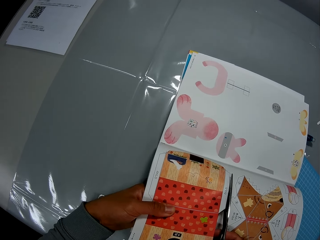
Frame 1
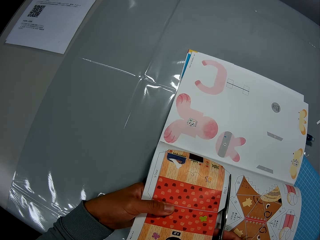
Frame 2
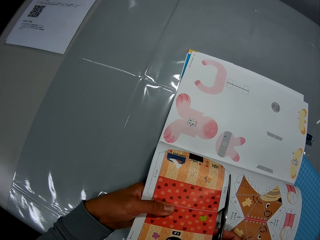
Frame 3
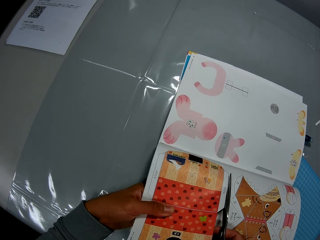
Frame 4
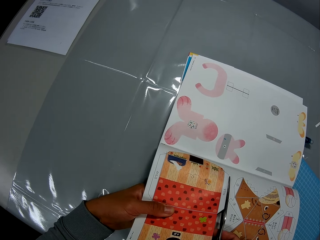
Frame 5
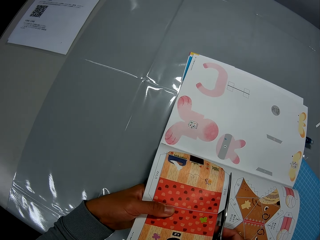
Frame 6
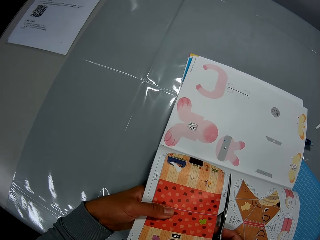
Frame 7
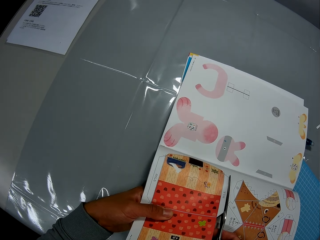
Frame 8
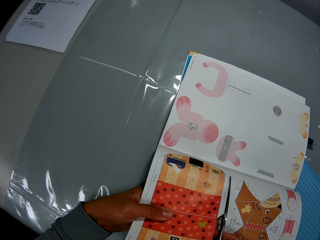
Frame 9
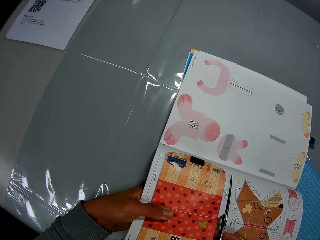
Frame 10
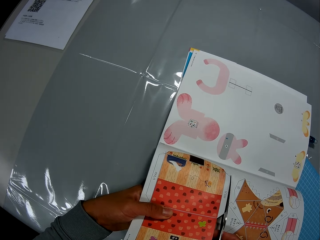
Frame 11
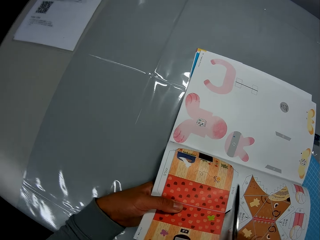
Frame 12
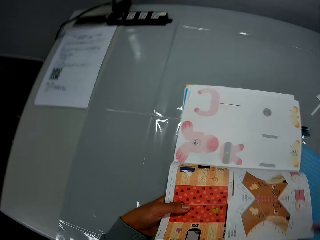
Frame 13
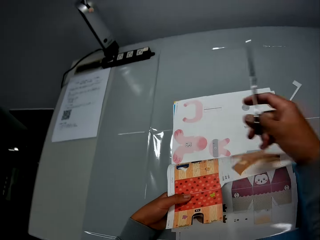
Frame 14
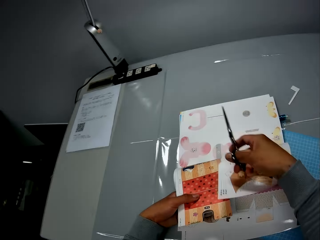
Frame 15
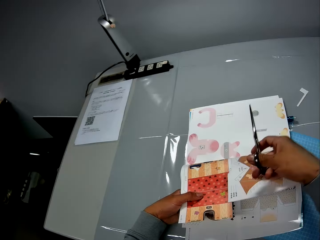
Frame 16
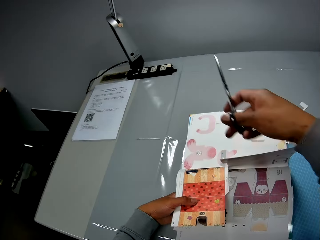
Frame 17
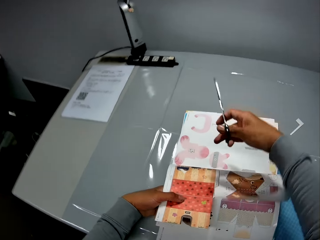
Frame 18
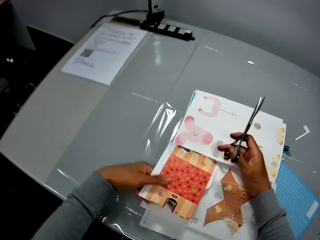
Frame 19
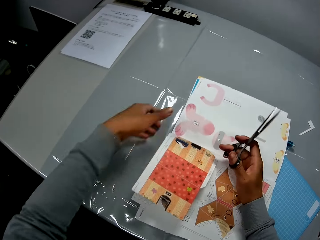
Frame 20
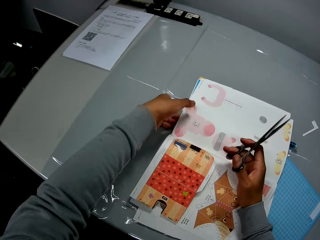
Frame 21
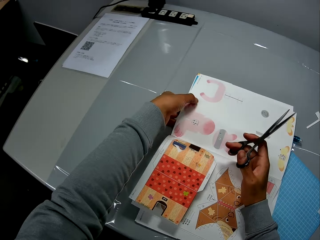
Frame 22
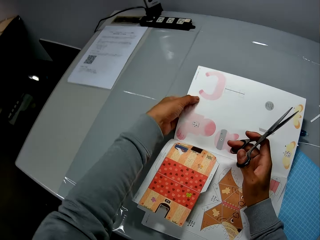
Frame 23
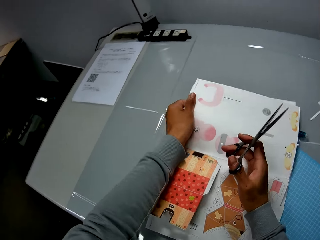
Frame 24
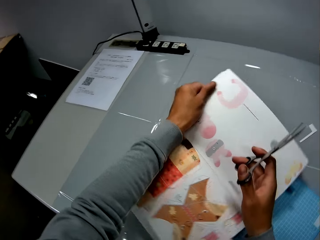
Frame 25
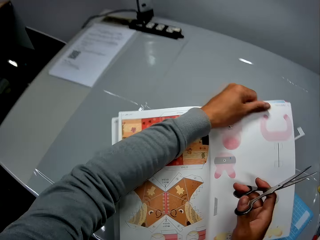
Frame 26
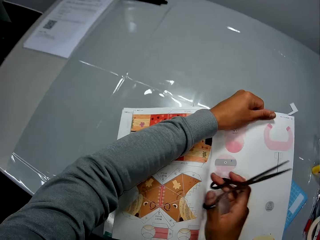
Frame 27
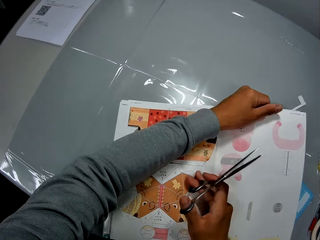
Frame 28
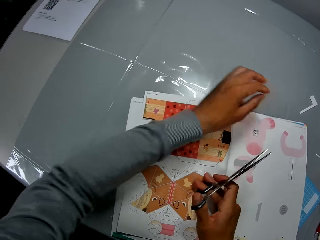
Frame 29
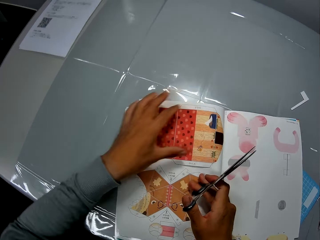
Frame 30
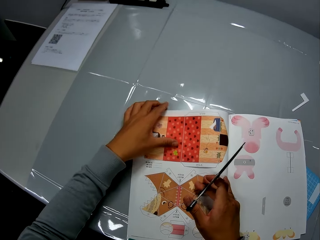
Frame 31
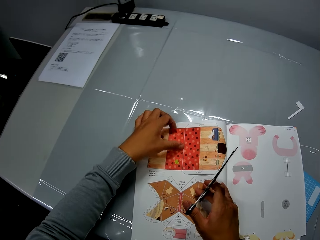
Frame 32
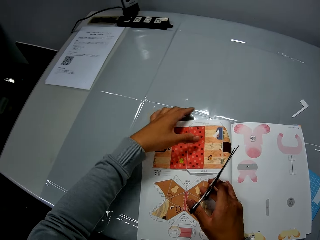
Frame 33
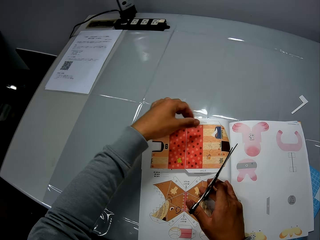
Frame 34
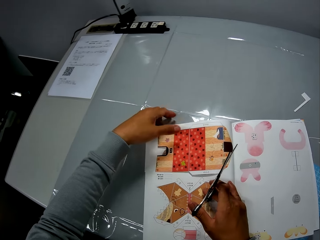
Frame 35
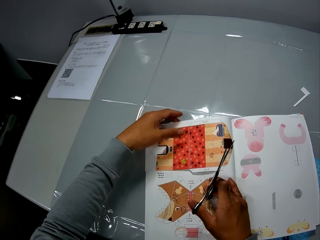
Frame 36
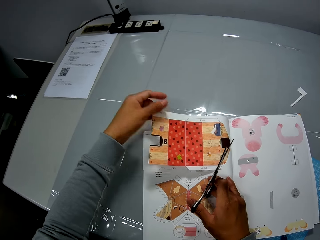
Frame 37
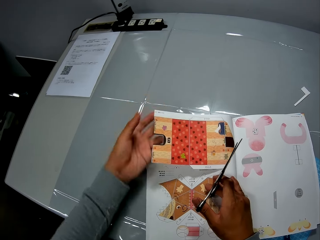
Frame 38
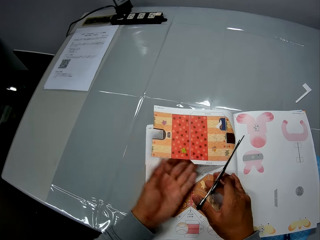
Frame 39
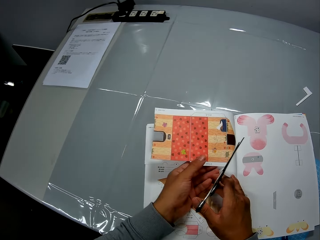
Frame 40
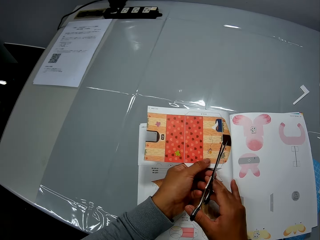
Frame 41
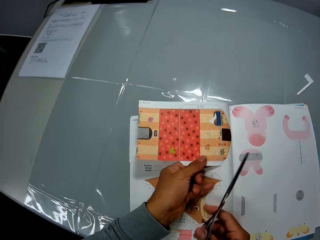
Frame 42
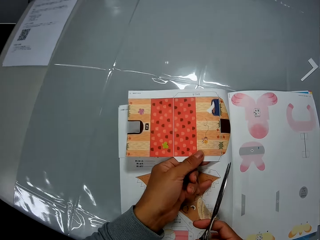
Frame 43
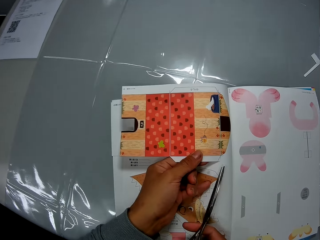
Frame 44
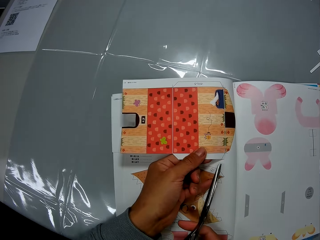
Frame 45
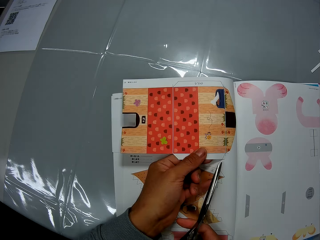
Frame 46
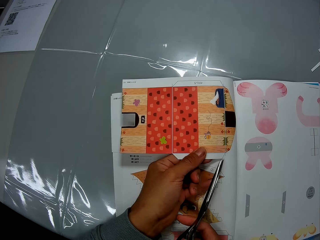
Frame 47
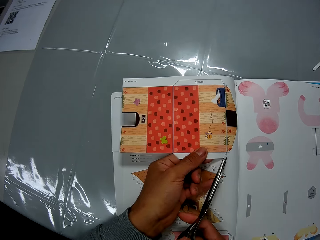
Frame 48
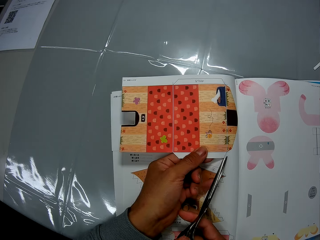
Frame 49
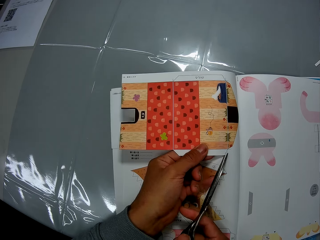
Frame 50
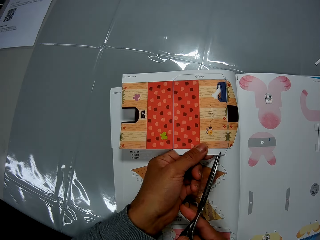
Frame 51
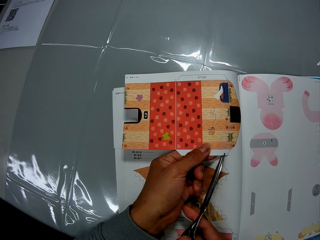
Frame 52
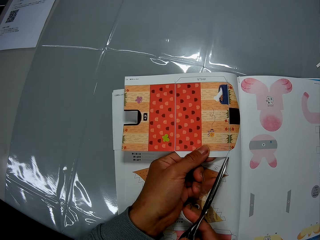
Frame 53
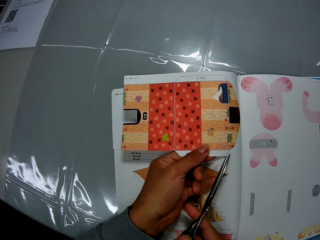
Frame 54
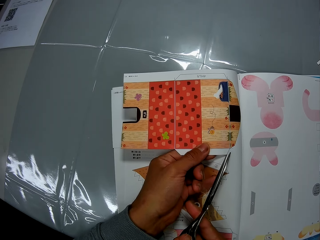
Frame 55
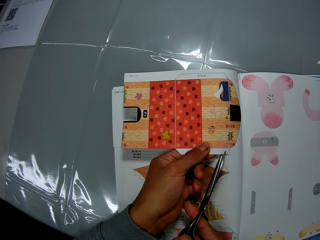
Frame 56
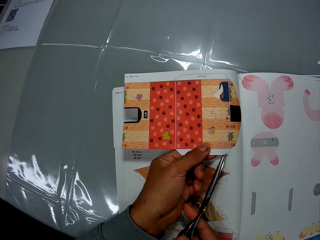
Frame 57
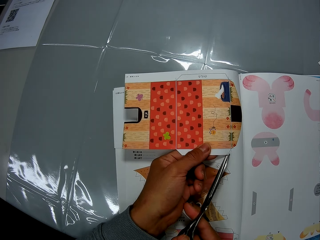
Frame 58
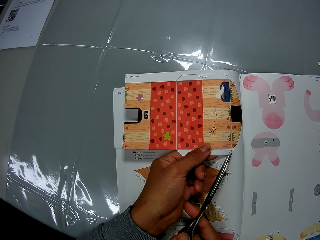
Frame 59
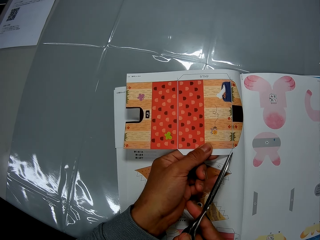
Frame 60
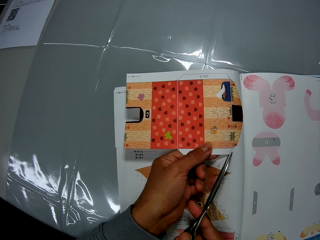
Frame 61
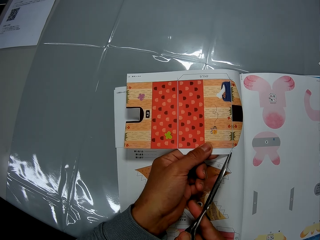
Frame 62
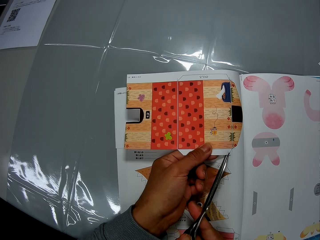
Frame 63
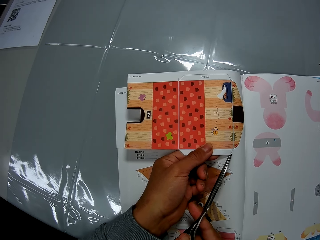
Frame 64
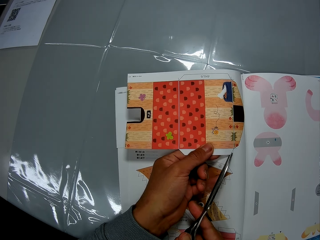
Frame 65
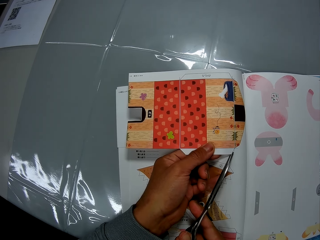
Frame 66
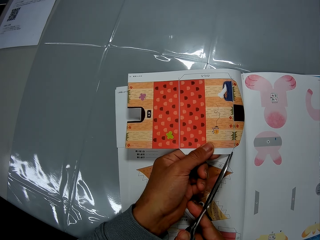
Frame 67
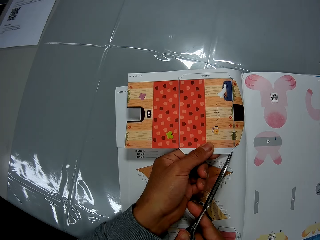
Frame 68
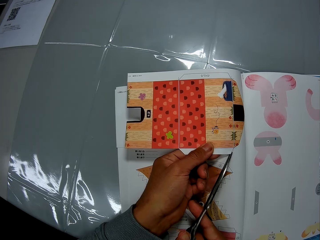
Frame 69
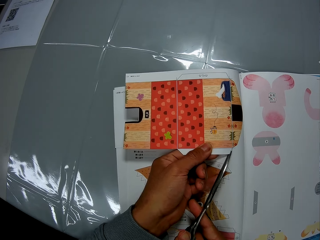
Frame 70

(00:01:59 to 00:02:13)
The camera wearer lifts the scissors. He puts a hand on the page, removes a hand from the book and turns the book. He adjusts the craft book with his right hand. He puts a hand on the book and removes a hand from the book. He adjusts the leaf of the craft book with his left hand. He holds a page. He cuts the craft book with the scissors in his right hand.

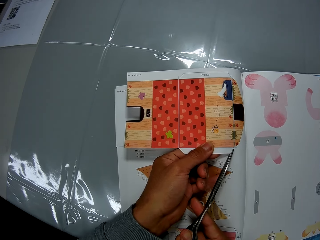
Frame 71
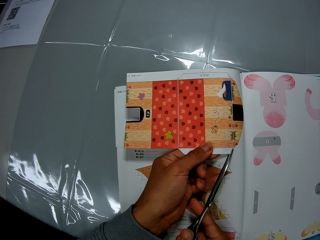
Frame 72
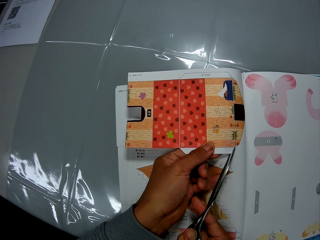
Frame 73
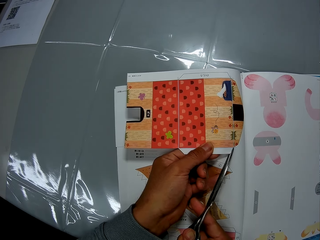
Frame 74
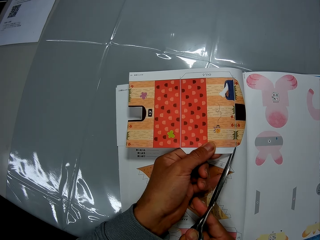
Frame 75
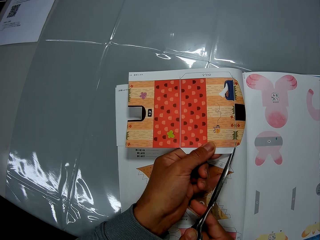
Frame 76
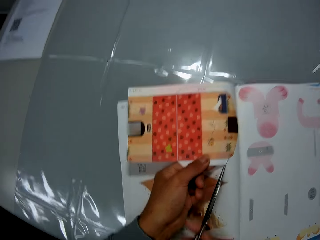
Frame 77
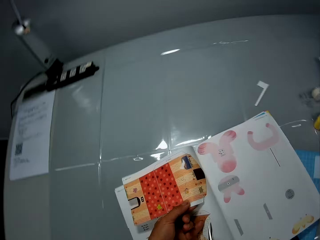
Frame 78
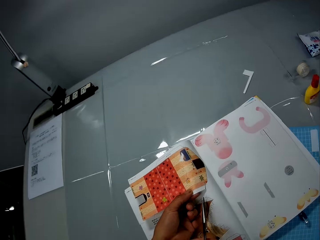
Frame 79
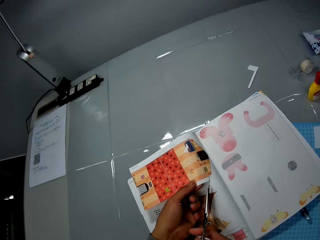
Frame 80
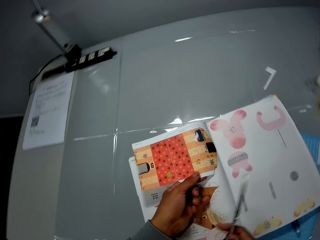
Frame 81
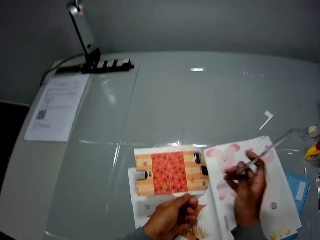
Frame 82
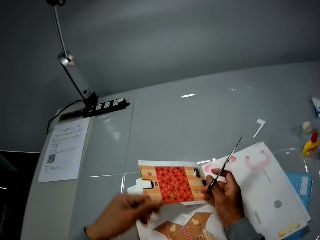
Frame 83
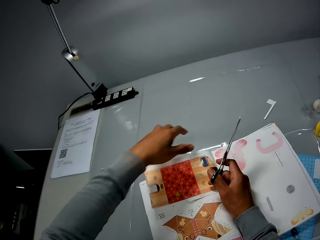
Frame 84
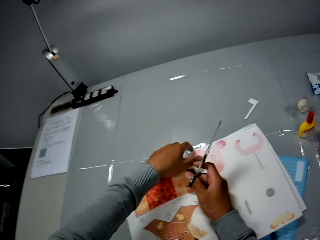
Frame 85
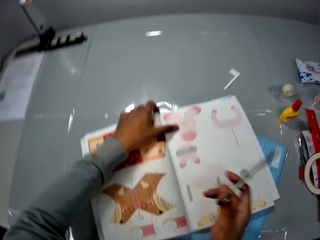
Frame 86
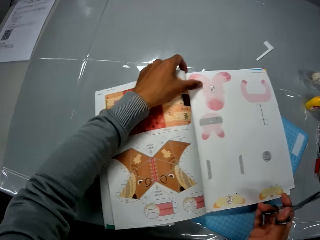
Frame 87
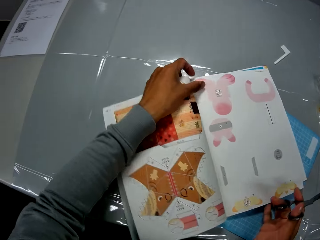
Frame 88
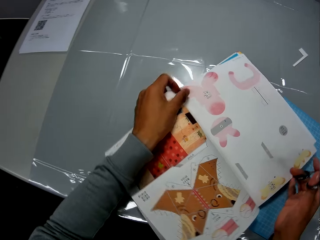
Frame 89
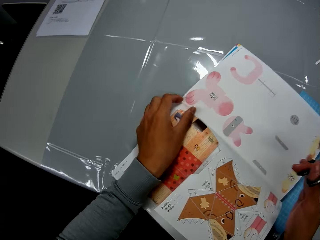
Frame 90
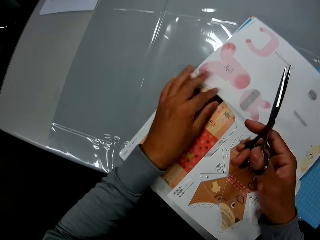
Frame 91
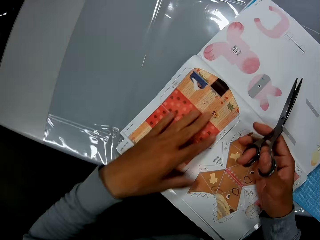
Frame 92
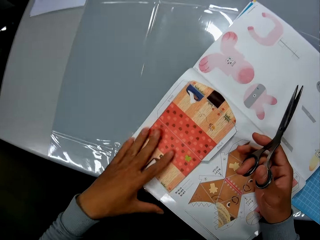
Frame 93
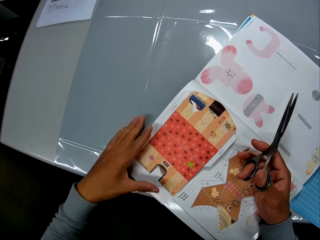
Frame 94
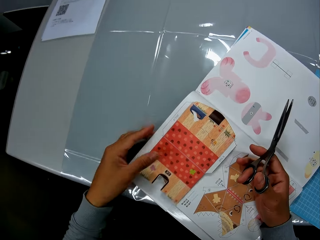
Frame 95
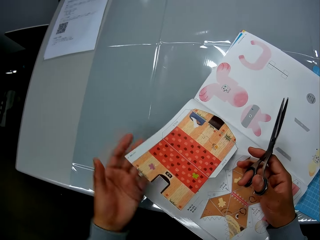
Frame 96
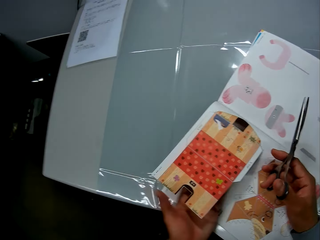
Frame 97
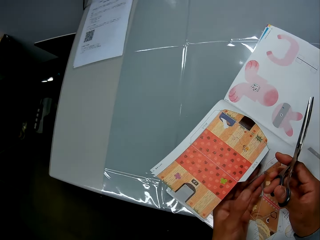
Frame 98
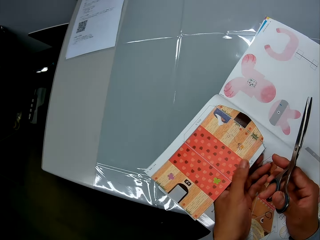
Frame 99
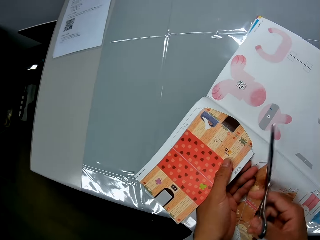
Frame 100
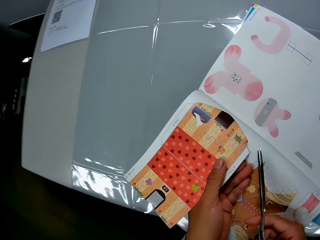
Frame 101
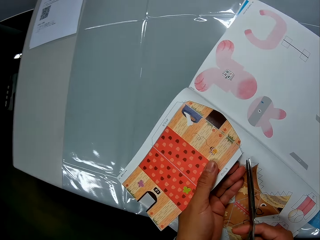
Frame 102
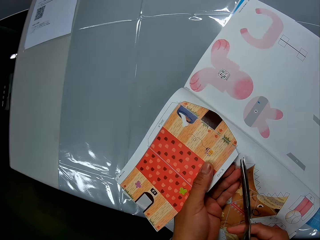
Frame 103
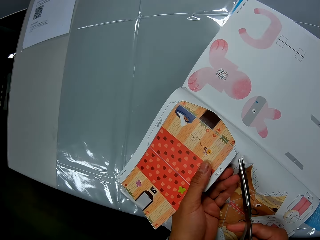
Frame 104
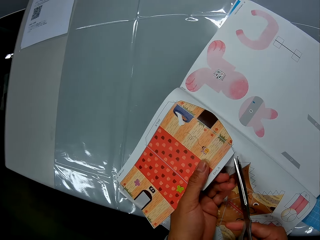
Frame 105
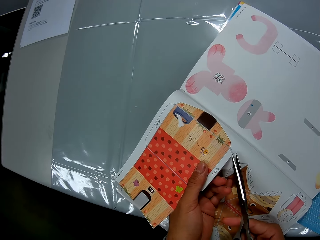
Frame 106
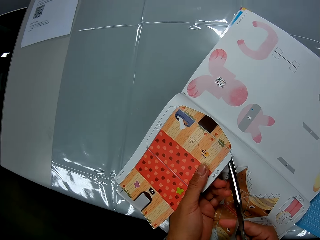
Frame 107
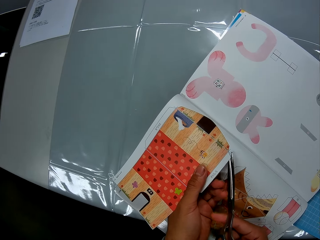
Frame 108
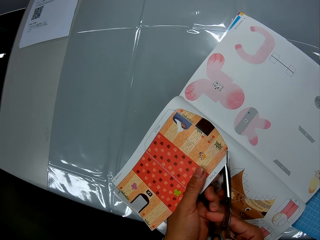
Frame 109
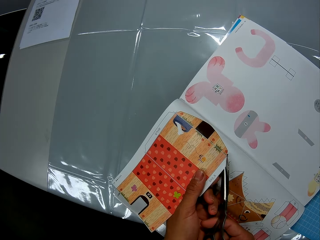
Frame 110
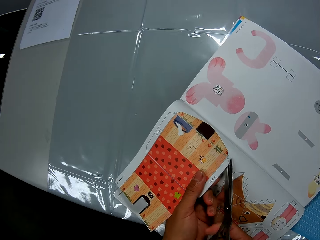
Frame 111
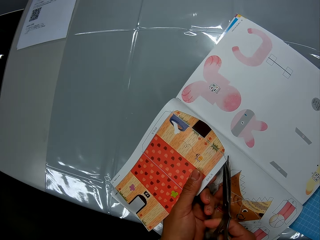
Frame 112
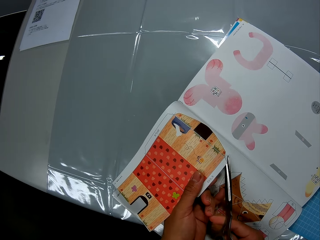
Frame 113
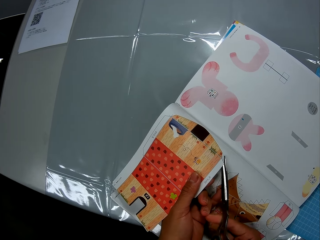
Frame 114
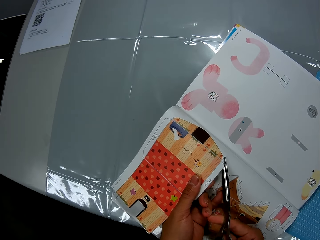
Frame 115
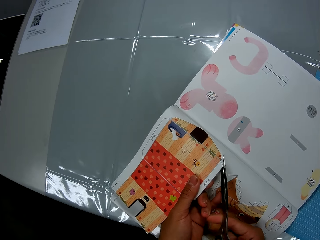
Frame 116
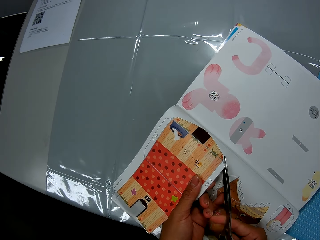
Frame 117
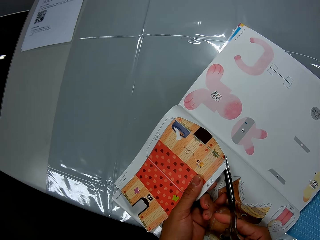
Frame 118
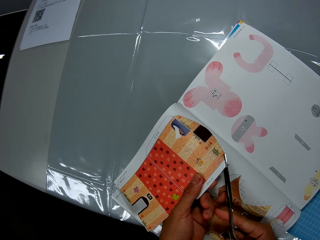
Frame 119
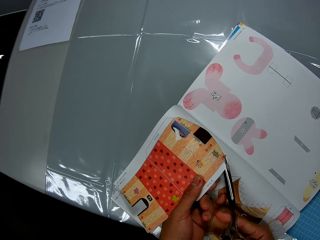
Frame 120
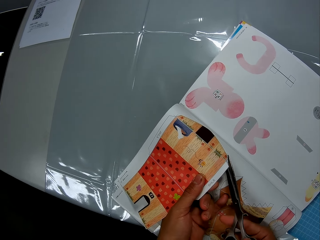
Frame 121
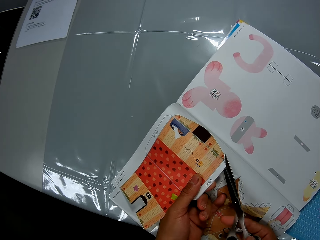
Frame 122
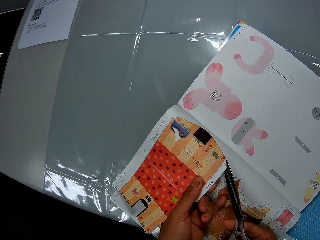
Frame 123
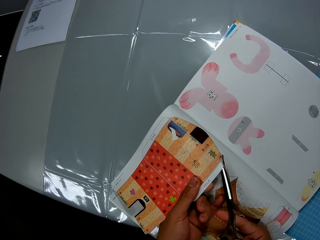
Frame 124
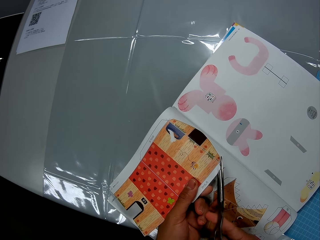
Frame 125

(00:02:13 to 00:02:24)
The camera wearer places his right hand on the craft book with the scissors in his hands. He moves a hand to a different part of the book. He adjusts the leaf of the craft book with his hands. He moves a hand on the book's edge, turns the book, puts hands on the book and holds a page. He adjusts the leaf of the craft book with his left hand. He cuts the picture.
